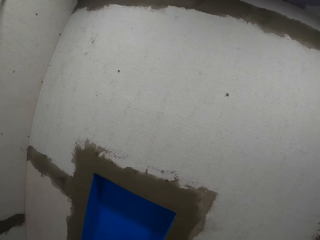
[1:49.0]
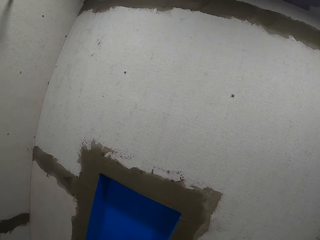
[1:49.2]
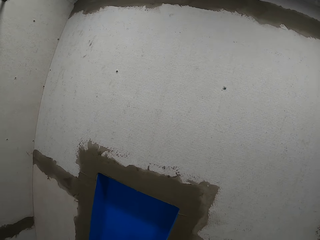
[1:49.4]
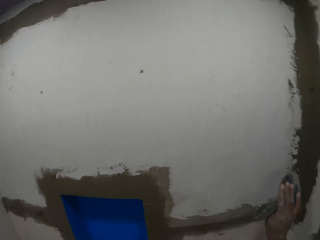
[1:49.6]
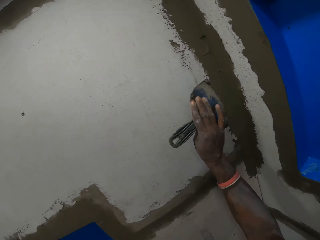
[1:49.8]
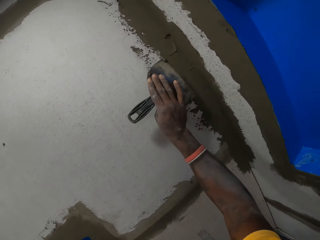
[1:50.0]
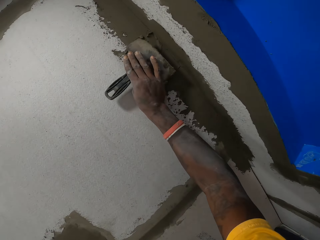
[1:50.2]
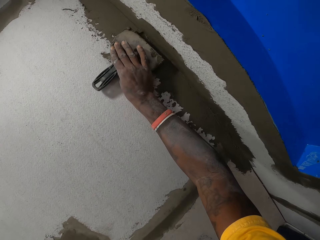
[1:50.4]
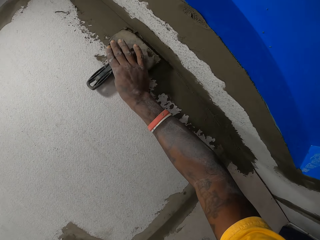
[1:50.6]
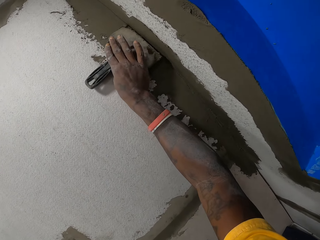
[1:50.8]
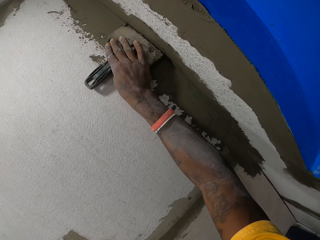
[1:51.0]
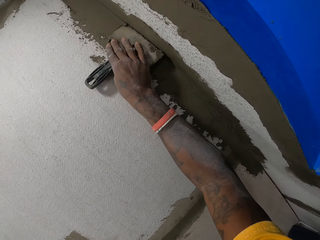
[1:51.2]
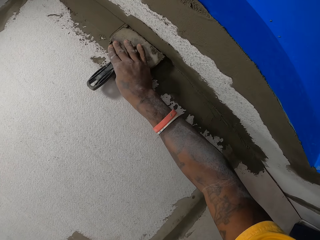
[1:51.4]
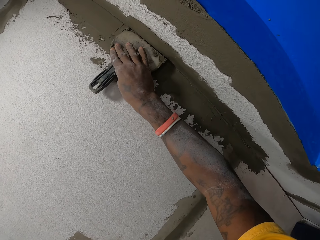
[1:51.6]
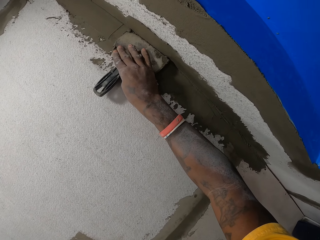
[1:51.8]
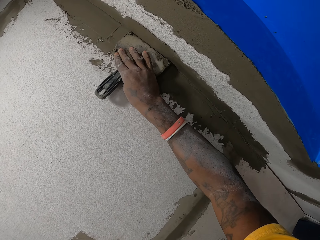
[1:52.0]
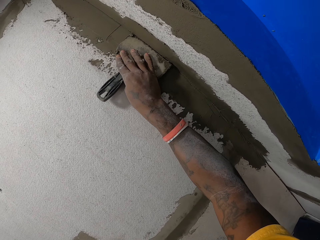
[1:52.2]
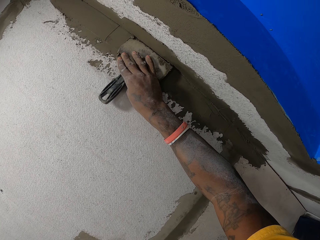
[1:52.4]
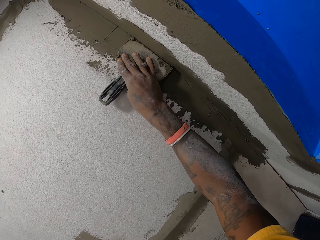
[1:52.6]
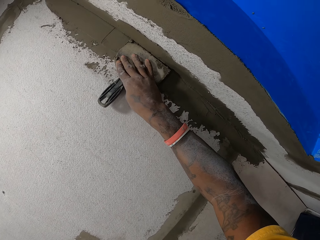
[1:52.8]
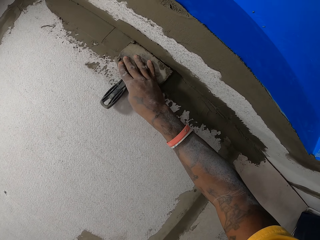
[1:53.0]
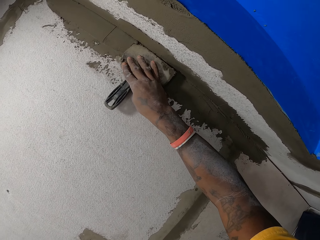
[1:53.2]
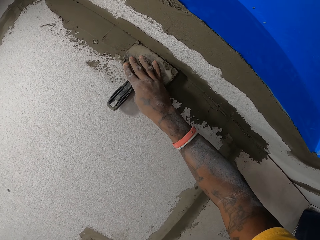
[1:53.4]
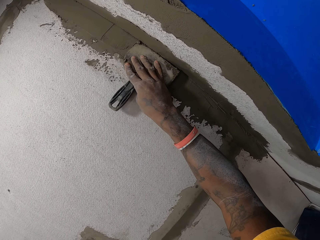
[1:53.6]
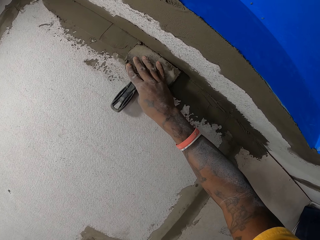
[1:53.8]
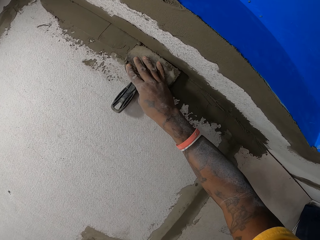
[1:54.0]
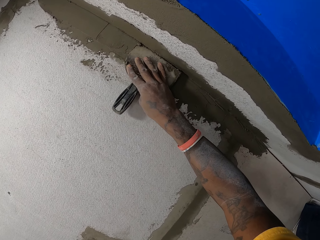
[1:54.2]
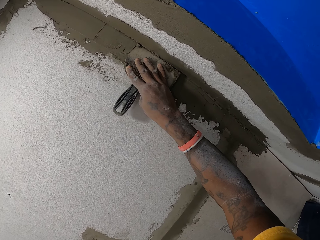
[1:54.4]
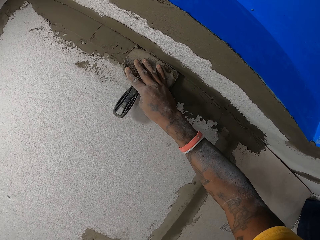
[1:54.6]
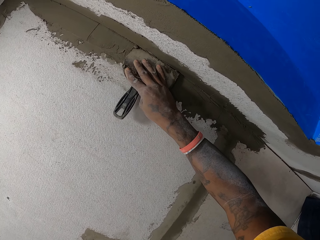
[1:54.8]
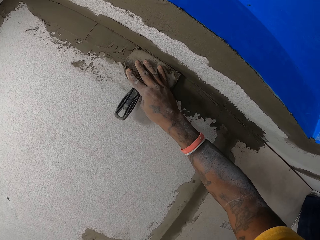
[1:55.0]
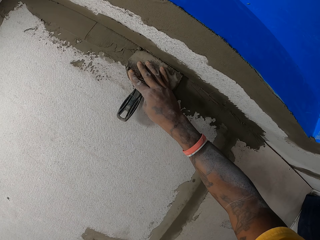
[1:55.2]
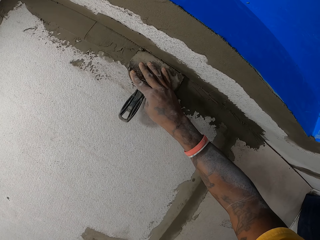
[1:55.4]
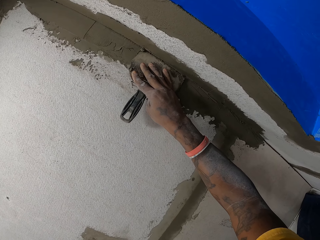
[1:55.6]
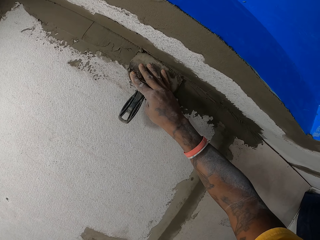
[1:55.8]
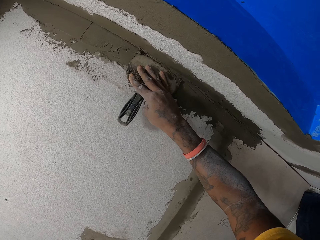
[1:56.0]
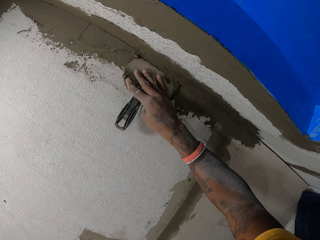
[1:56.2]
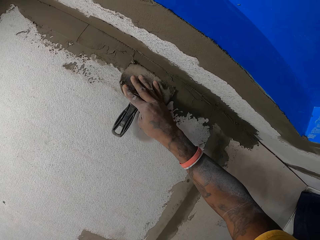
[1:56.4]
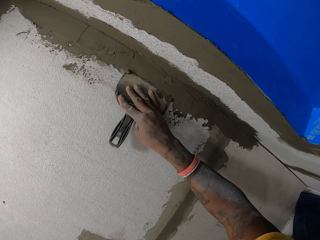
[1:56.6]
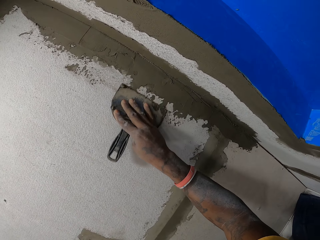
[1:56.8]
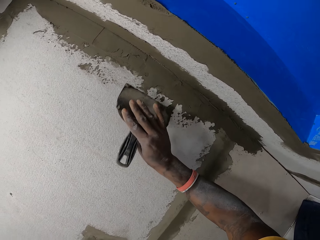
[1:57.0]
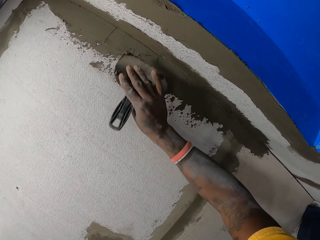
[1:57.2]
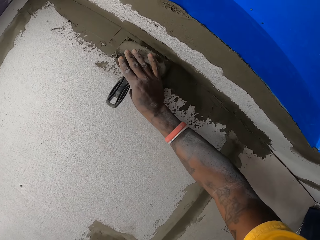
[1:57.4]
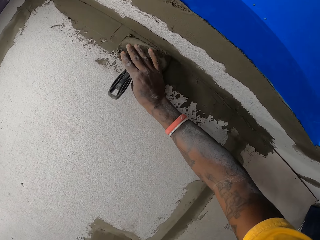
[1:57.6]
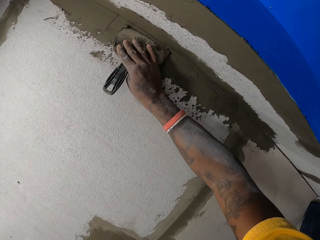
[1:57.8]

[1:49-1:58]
The camera wearer smoothens the mortar on the wall with the trowel.

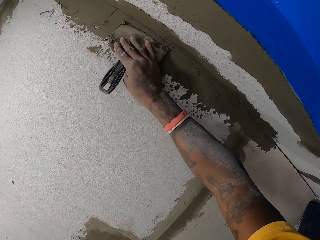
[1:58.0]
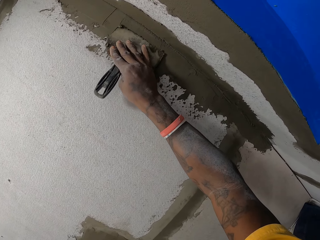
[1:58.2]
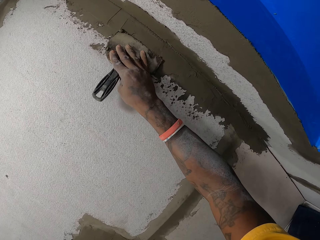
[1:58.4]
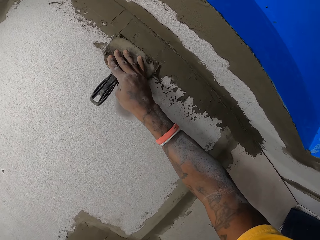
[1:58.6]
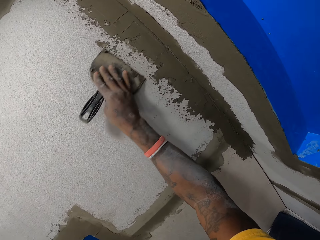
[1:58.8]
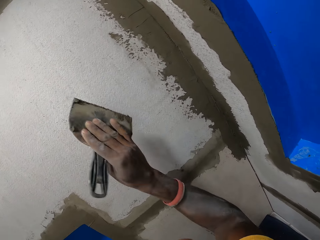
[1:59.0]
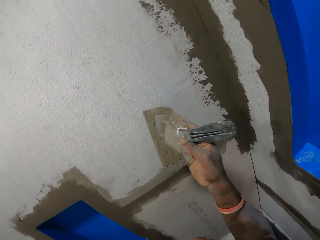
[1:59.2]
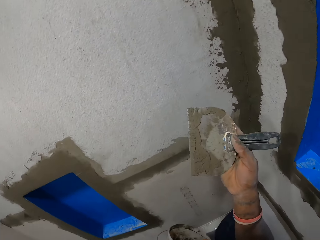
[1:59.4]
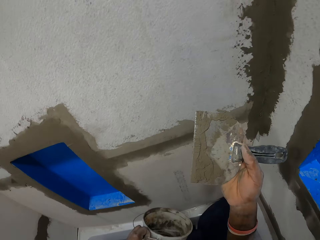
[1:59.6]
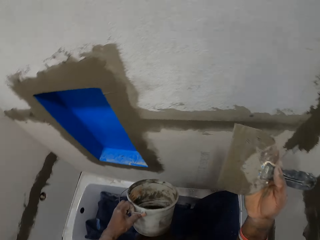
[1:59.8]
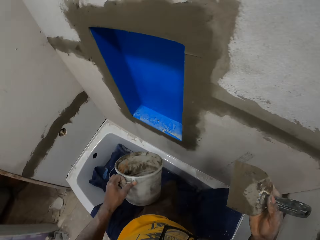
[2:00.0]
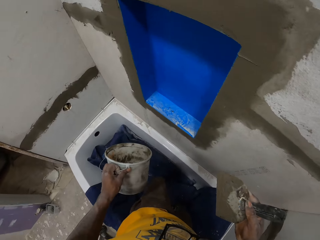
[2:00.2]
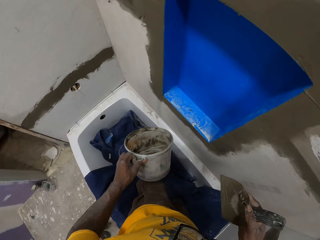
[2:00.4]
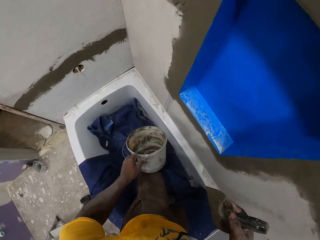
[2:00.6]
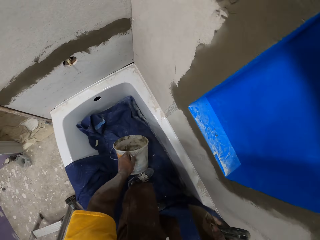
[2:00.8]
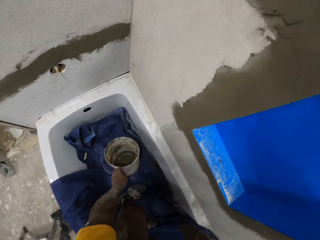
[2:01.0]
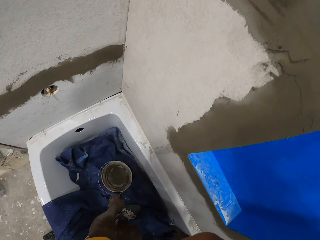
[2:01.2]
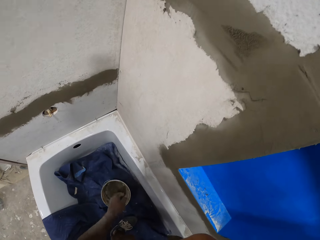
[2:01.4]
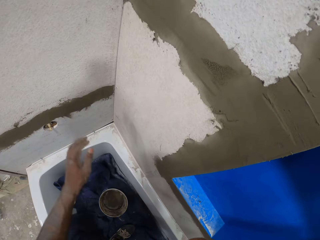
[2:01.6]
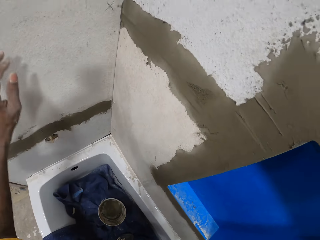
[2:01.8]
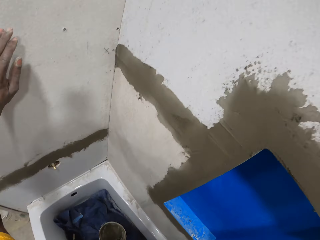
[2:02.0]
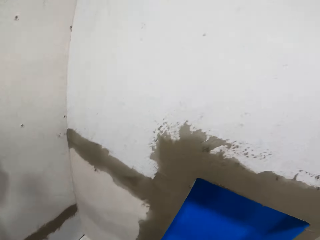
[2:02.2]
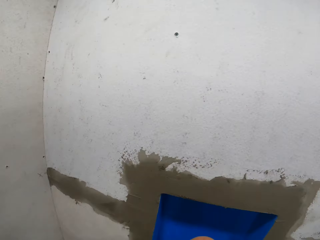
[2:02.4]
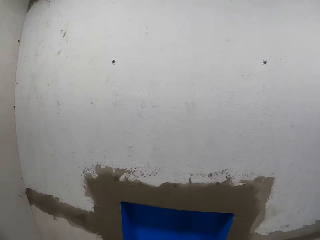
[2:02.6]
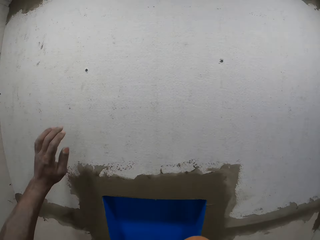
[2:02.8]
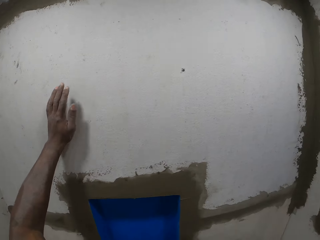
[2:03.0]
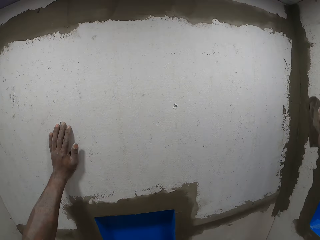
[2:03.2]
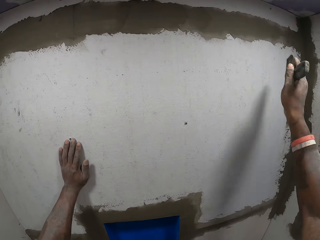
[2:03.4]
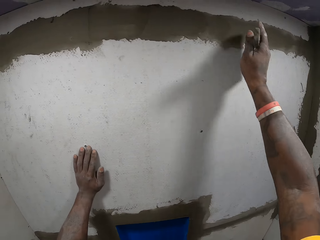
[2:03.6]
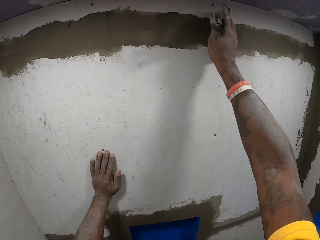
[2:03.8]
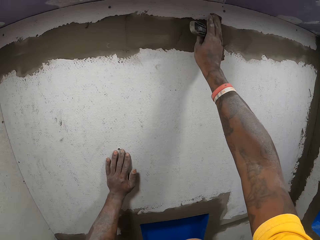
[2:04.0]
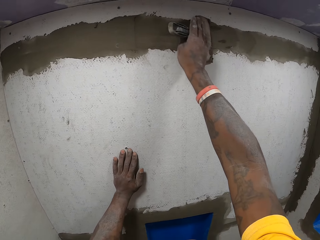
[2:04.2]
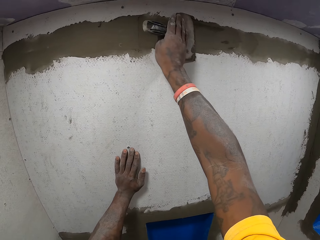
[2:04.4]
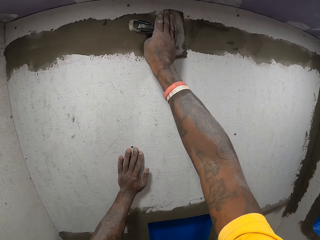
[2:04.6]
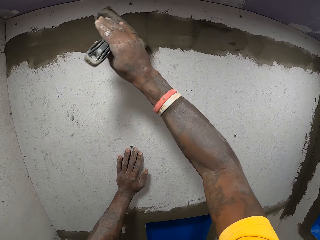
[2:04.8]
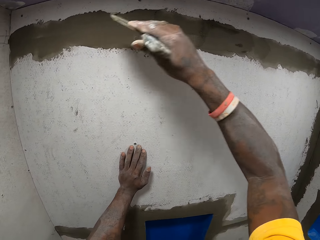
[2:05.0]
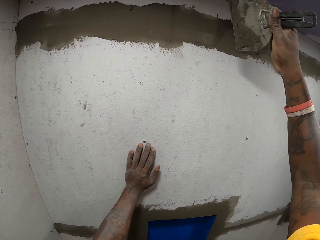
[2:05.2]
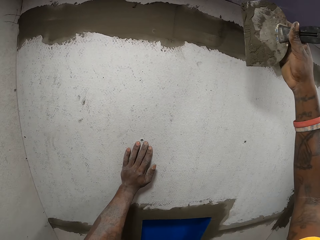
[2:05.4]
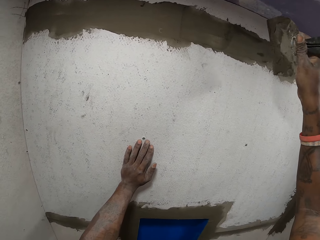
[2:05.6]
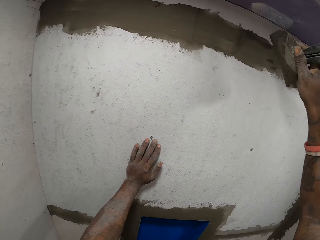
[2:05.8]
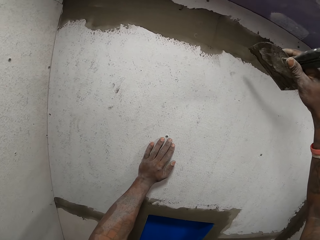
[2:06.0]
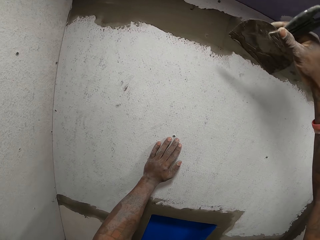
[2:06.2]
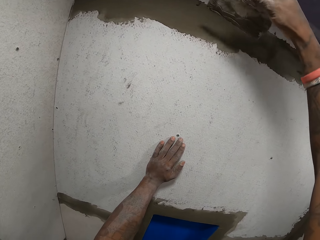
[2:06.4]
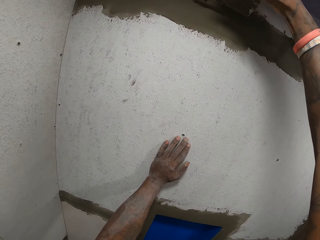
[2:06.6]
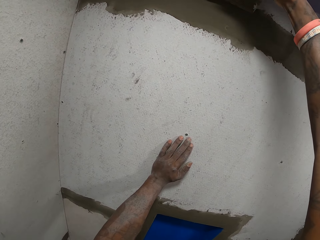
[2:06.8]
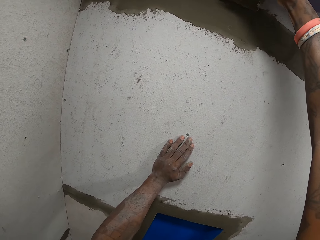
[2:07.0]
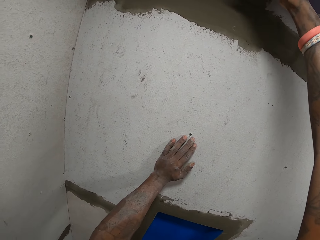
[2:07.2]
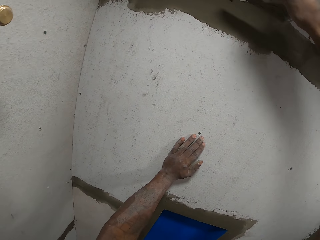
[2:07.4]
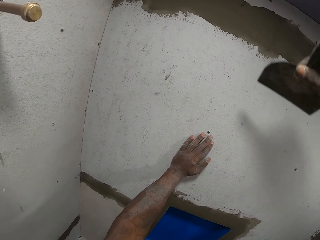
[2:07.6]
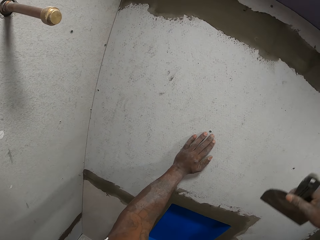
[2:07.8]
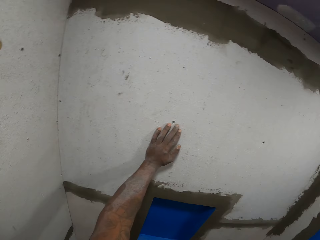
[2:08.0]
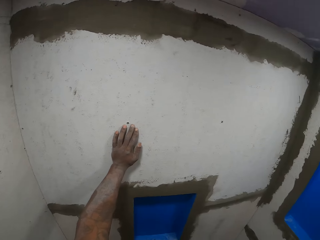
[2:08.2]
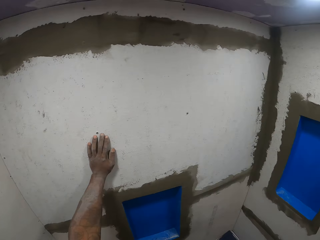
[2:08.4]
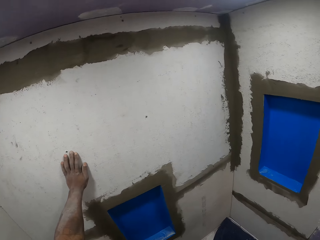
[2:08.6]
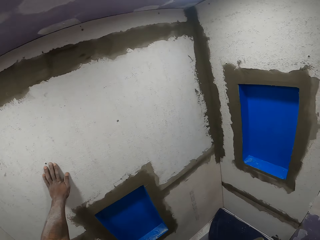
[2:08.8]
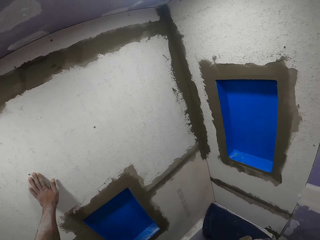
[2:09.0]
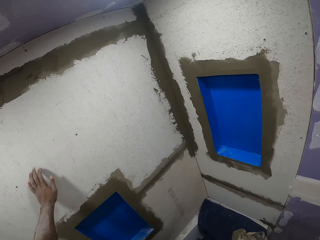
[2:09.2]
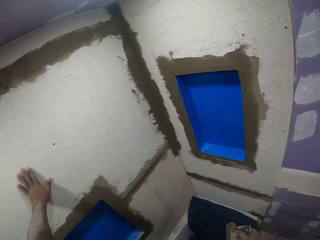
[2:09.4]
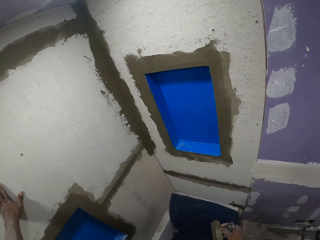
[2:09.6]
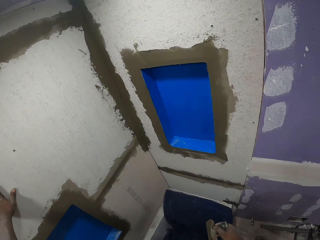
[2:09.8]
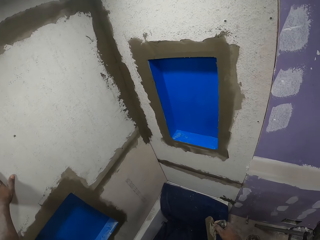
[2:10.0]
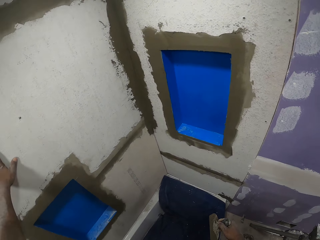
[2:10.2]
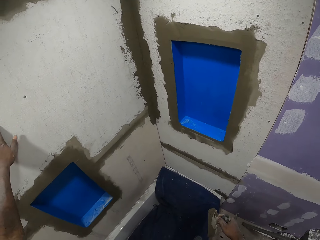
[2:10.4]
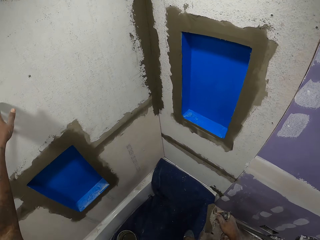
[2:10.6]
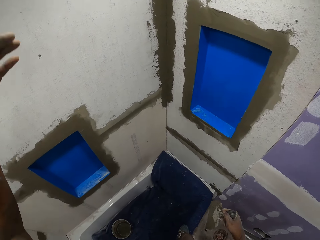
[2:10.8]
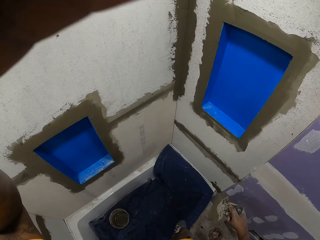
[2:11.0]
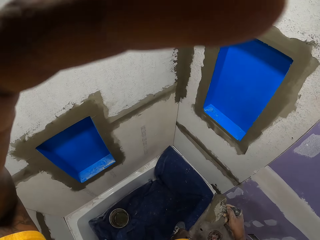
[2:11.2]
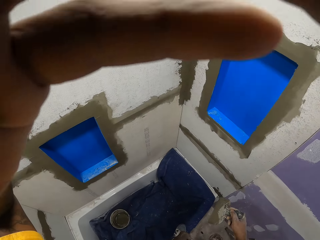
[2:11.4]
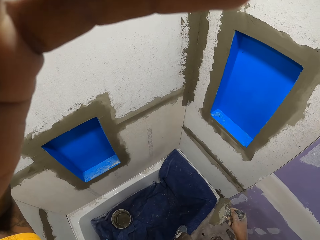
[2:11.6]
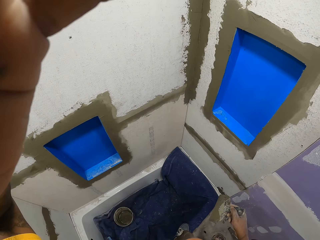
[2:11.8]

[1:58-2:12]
The camera wearer holds the trowel. He drops the bucket in the bath tub. He touches the wall. He smoothens the mortar on the wall with the trowel. He holds the trowel. He touches his head with his left hand.
